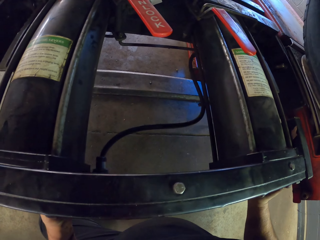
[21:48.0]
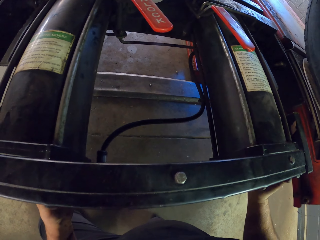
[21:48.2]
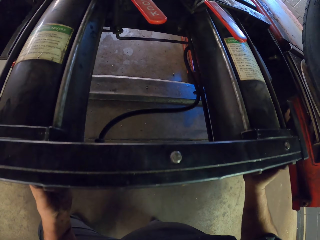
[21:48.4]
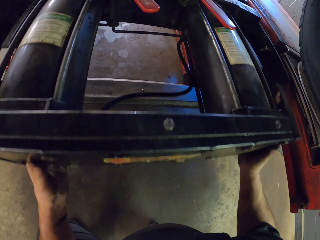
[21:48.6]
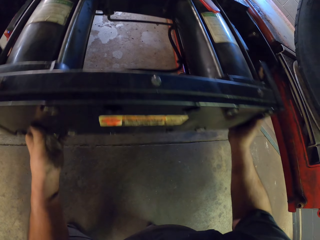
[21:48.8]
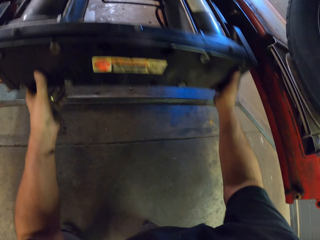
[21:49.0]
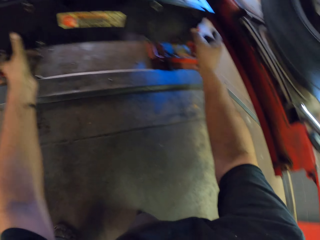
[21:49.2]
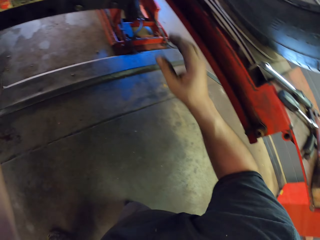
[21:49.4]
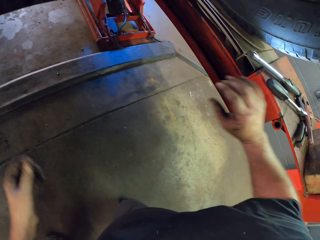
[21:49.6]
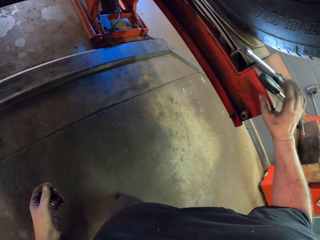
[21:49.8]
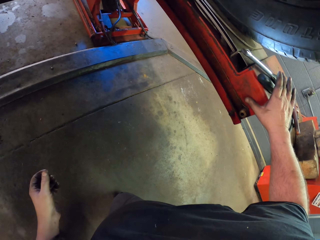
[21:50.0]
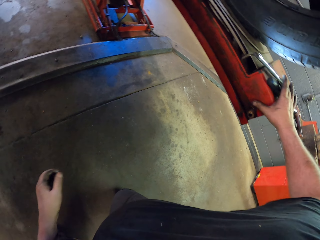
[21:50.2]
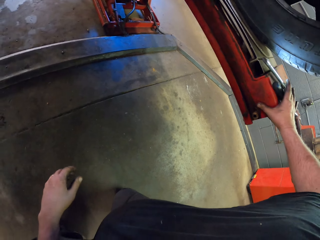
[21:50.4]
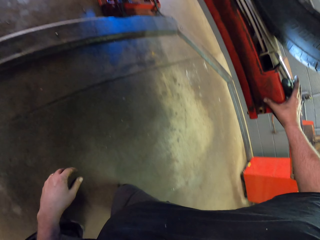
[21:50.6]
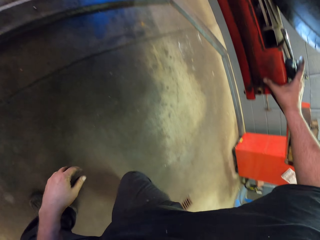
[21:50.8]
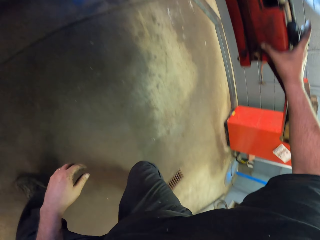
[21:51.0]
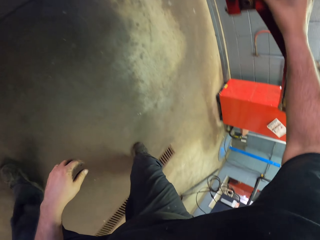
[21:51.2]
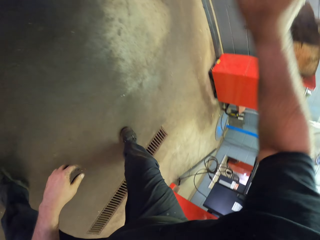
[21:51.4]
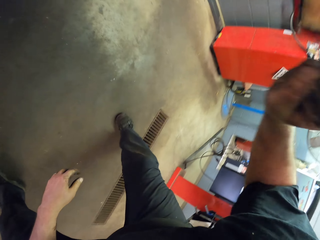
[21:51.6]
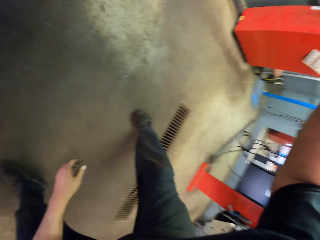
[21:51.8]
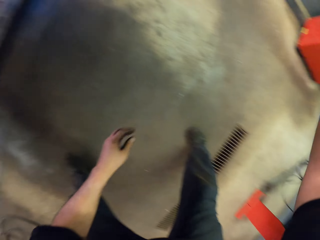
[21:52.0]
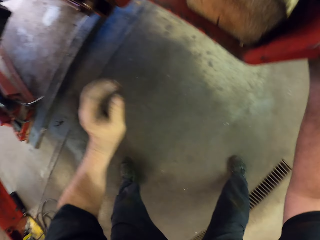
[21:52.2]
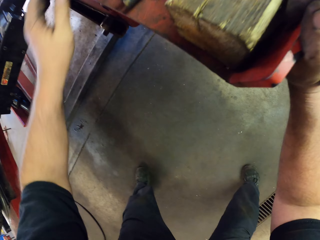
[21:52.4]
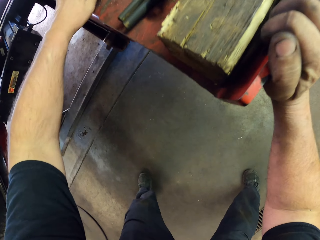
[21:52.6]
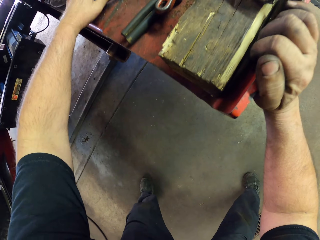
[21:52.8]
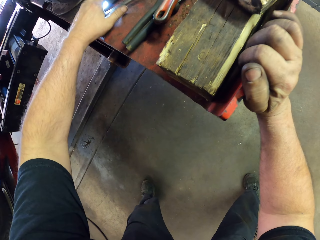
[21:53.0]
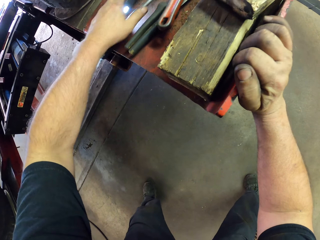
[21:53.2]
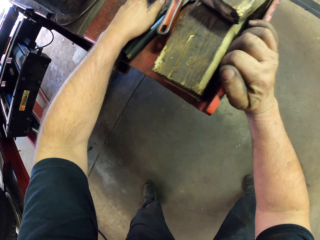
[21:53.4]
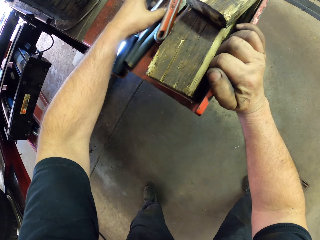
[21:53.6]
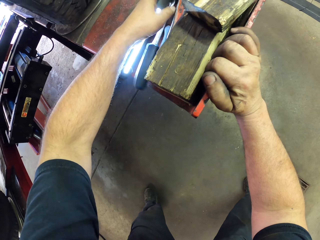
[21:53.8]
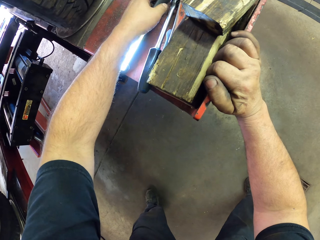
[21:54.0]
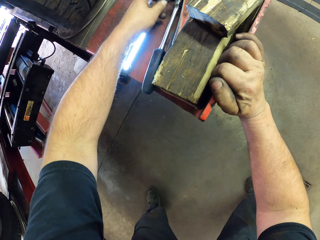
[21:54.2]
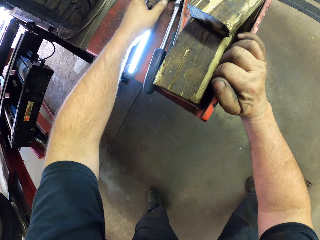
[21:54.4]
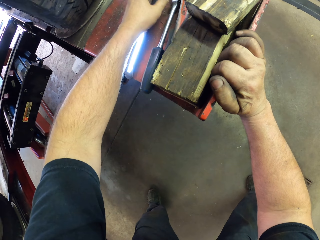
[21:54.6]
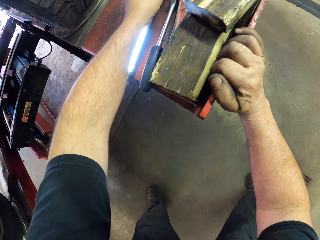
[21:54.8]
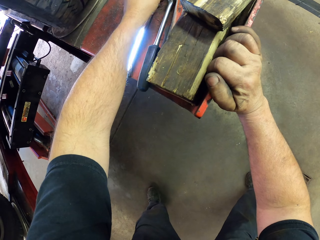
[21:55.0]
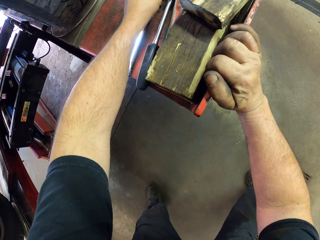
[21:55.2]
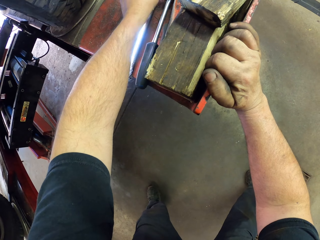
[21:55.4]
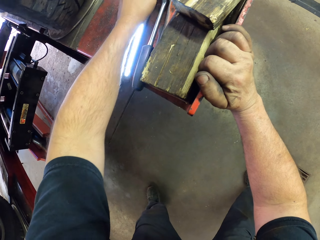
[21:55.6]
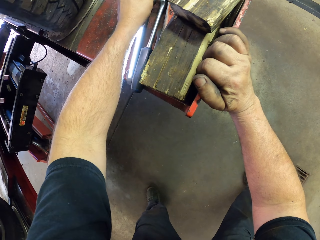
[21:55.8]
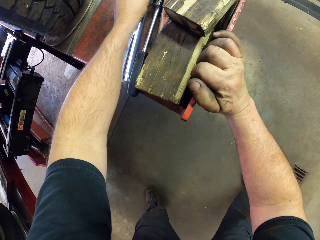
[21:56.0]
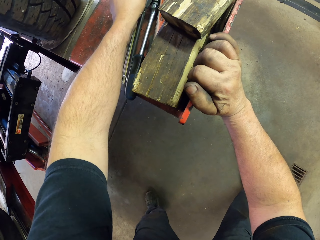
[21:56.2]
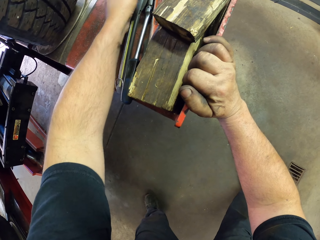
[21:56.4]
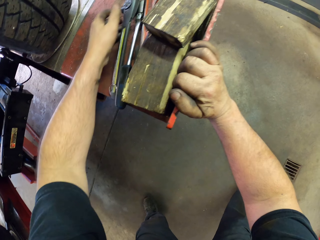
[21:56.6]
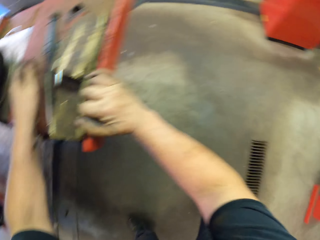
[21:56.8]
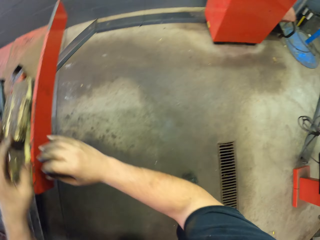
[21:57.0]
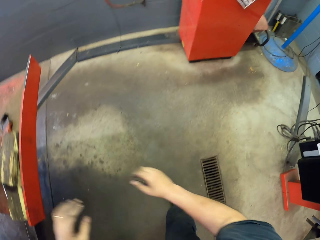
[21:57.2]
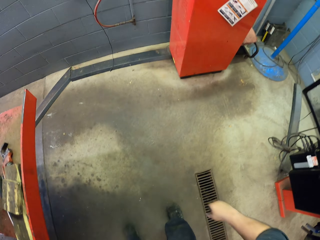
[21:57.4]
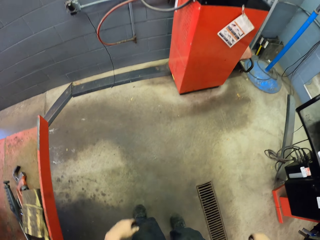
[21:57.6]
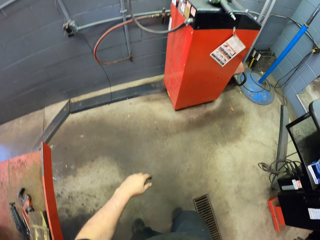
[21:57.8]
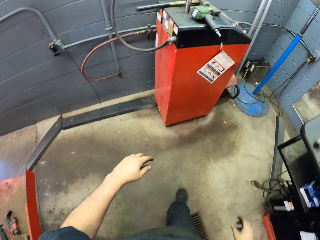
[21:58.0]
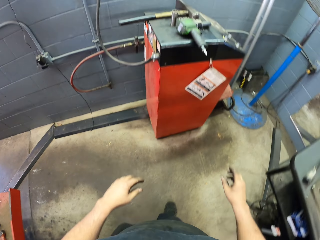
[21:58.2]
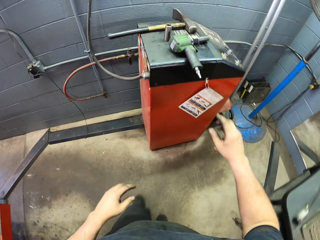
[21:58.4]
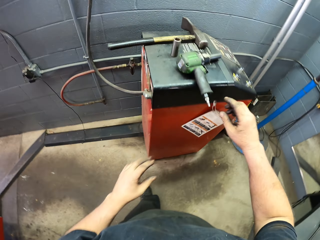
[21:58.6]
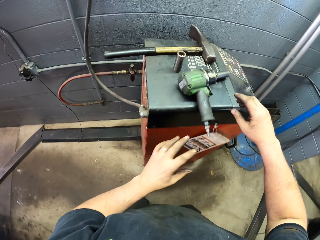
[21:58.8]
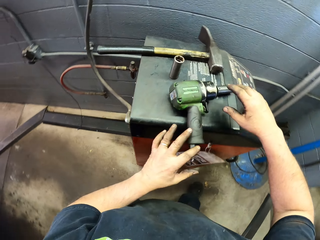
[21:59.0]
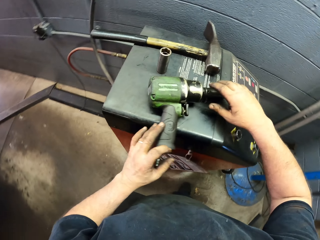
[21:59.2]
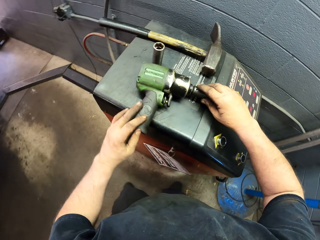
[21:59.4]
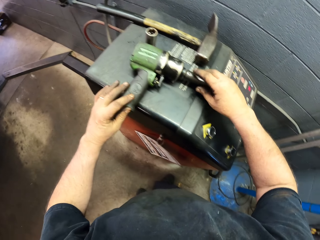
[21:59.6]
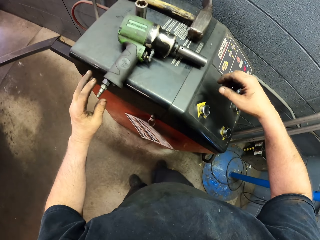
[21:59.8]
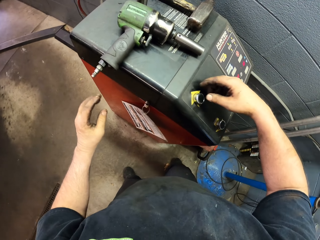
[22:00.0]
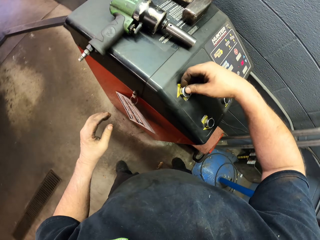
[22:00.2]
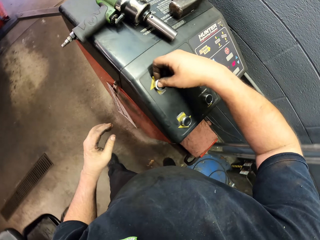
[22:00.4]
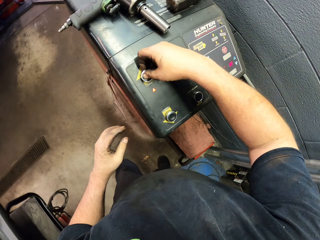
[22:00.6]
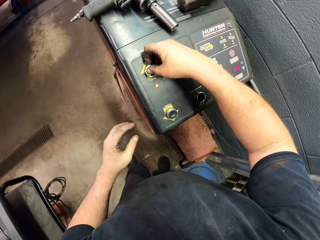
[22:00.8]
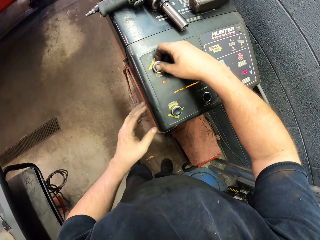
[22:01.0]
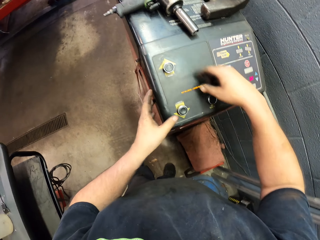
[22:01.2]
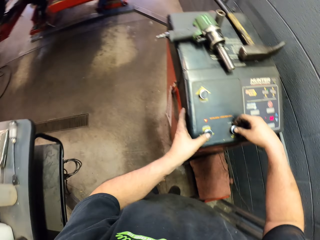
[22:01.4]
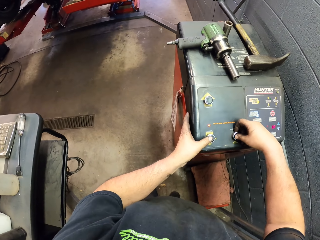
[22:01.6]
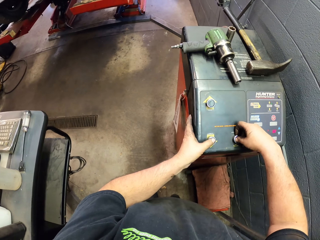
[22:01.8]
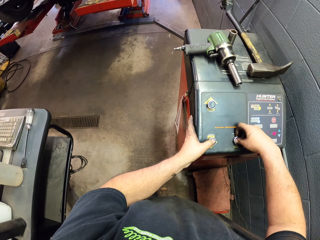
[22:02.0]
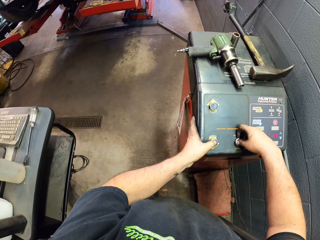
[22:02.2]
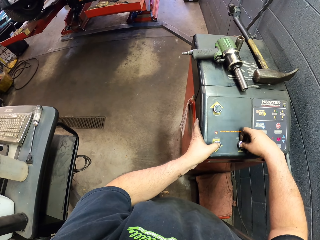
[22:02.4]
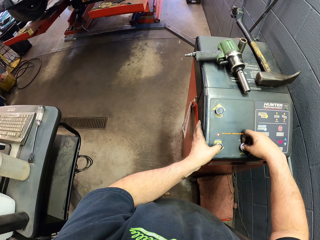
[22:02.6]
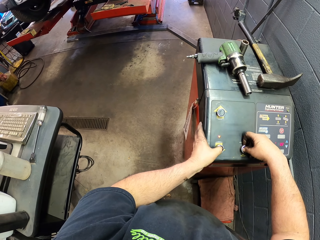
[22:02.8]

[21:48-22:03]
The camera wearer puts something in. They stand up. They pick up the flashlight. They push the wrench. They switch off the flashlight. They walk around the garage. They touch the drill machine. They move the impact driver. They press something. They touch the biometric machine.

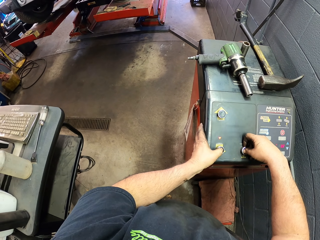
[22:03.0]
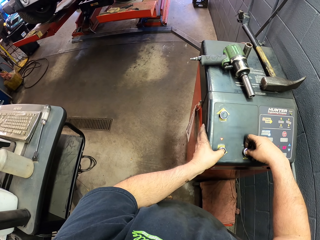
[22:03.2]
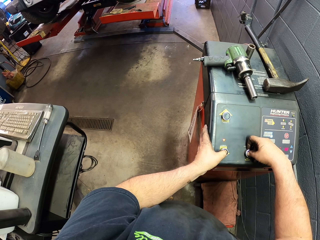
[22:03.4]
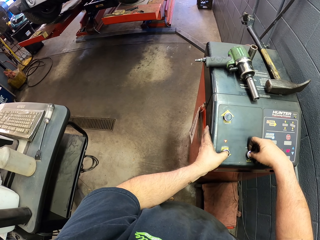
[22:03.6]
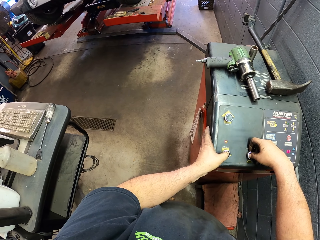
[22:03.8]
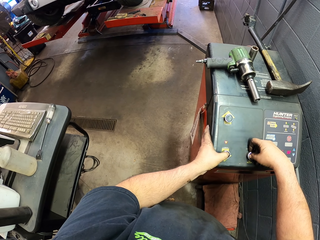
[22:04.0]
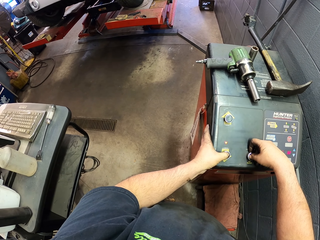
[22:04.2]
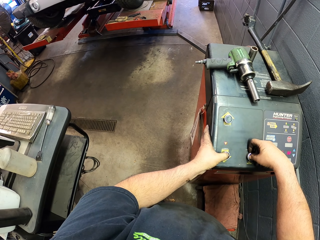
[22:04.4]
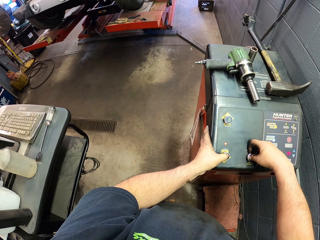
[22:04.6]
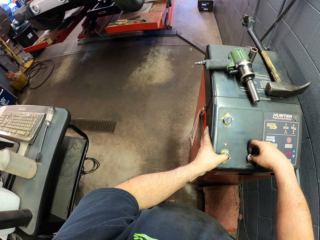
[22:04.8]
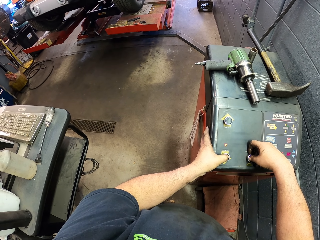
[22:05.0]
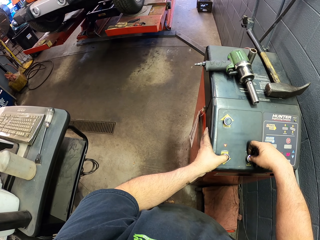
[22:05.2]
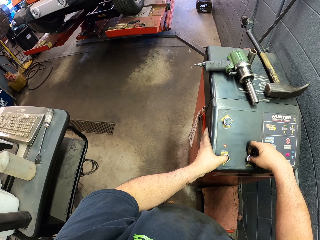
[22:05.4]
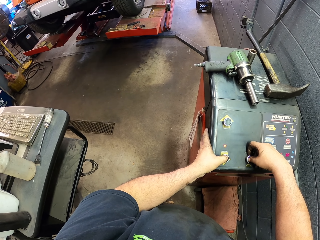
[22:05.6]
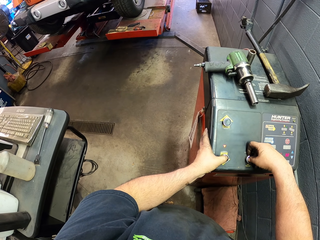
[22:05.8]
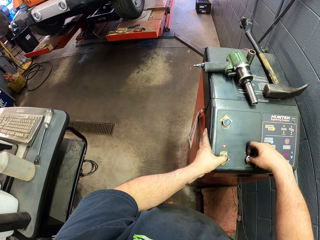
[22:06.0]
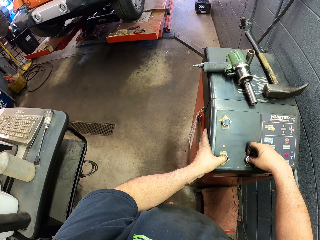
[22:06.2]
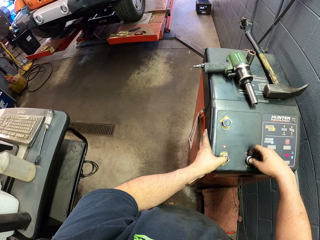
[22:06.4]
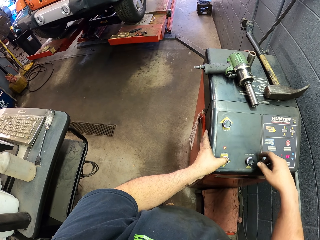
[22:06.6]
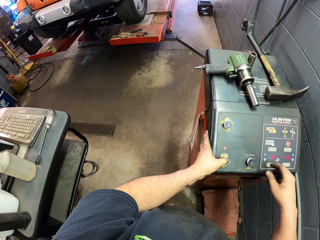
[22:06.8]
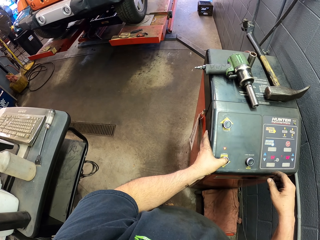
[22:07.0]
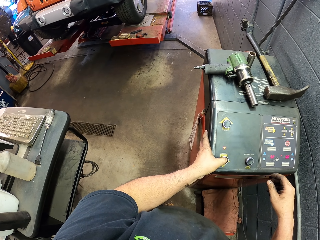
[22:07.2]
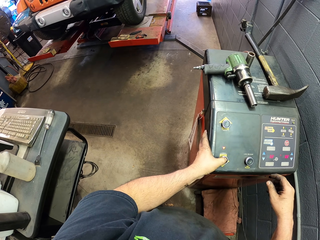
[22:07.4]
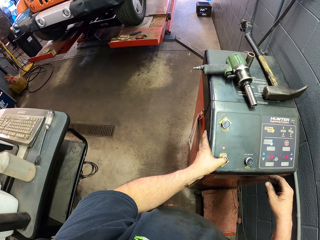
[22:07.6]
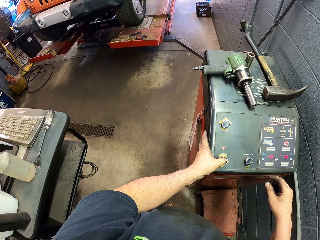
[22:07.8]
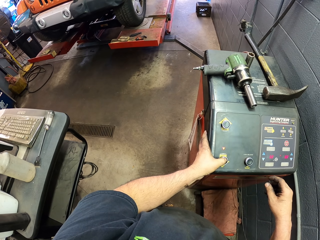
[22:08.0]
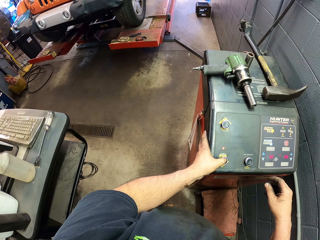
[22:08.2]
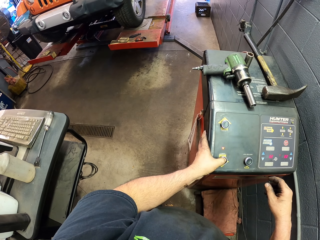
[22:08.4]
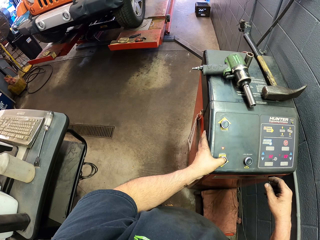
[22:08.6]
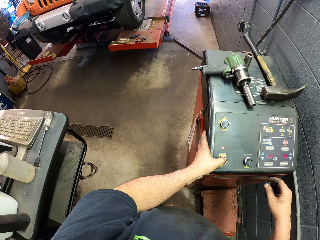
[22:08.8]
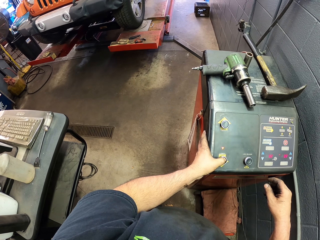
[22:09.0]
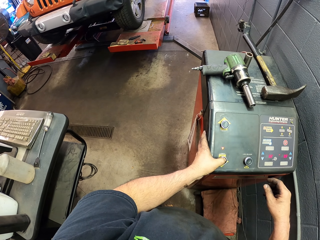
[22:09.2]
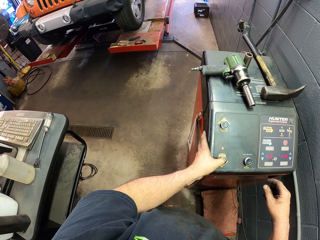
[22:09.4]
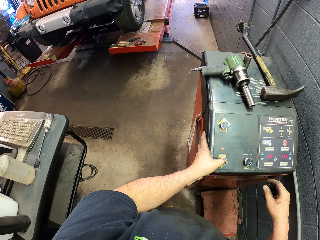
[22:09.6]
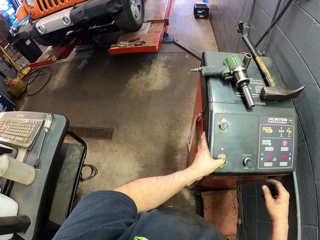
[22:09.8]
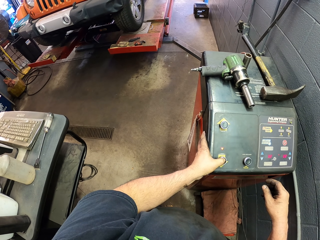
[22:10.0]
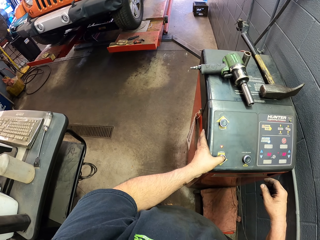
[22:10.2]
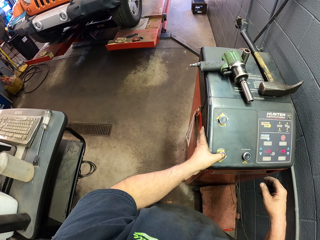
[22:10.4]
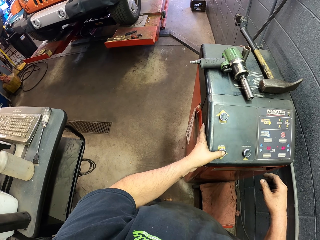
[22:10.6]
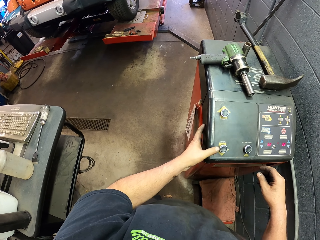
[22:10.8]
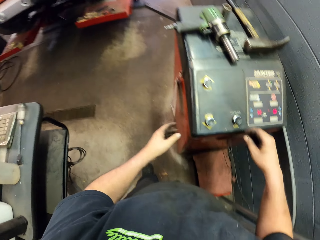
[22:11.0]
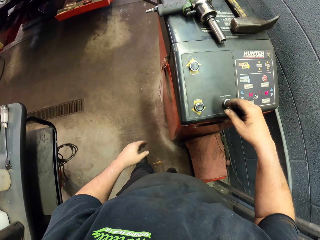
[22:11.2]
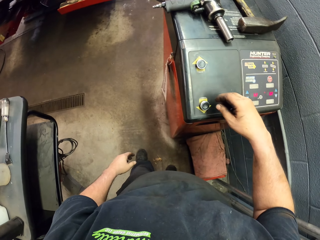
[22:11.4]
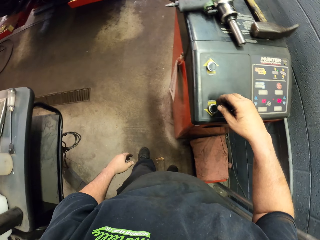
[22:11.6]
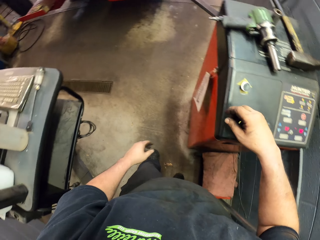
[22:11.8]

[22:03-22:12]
The camera wearer lowers the car hoist.
